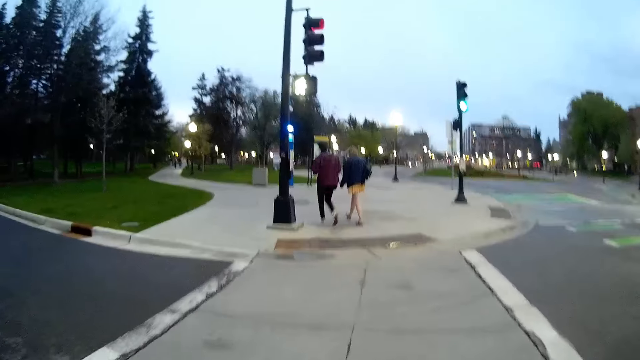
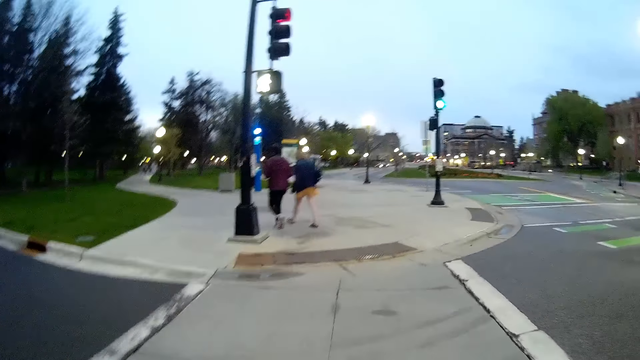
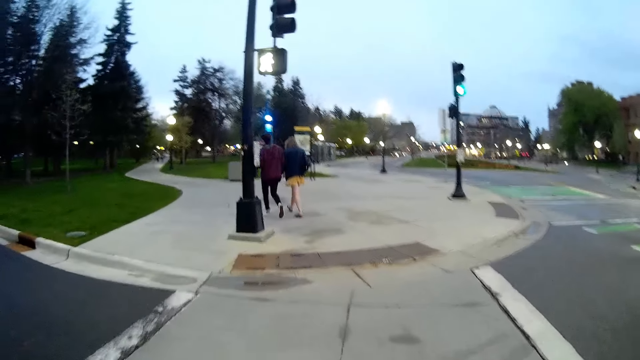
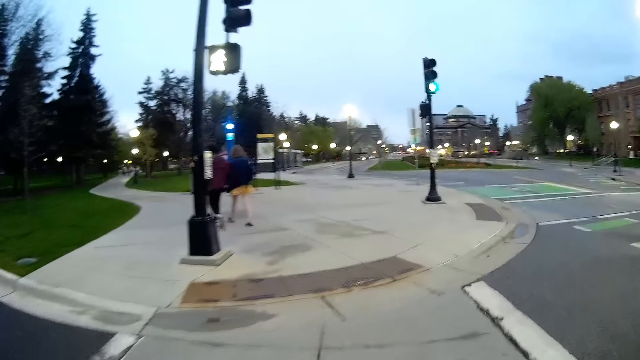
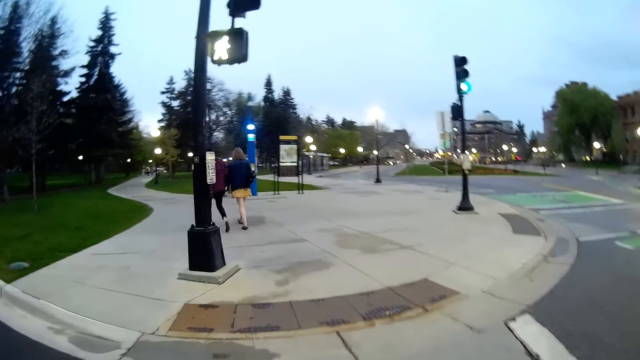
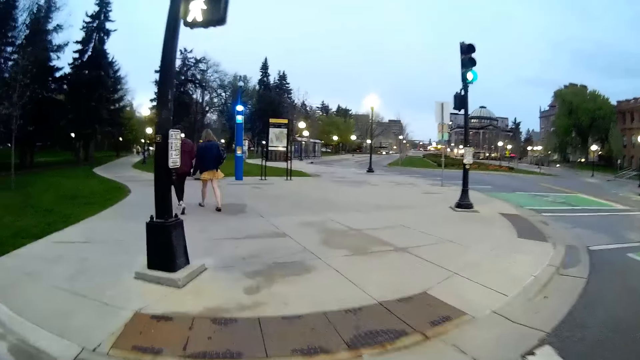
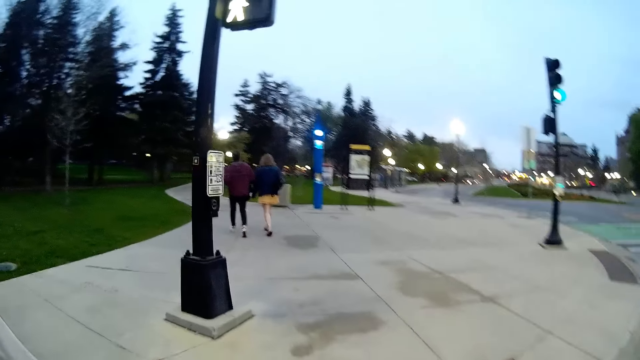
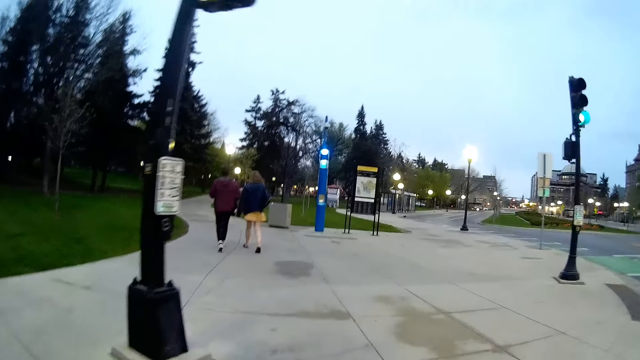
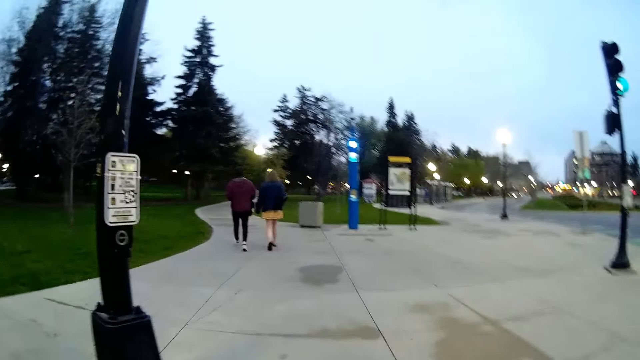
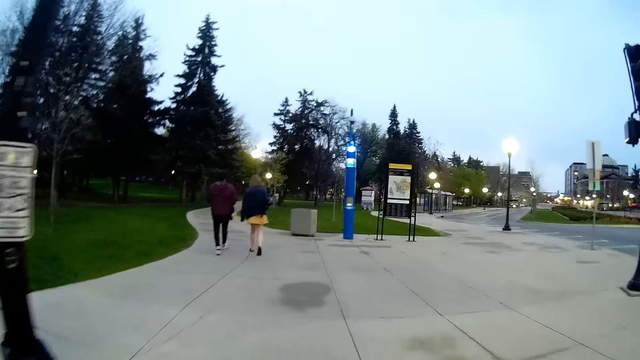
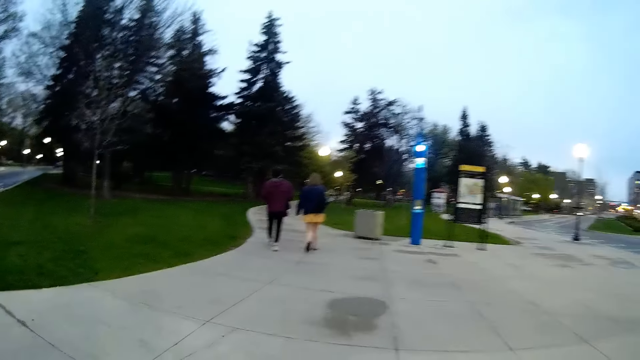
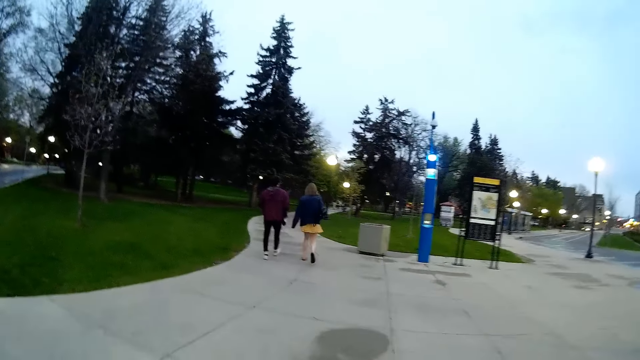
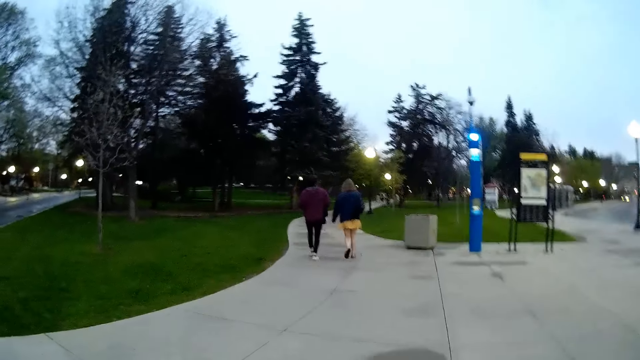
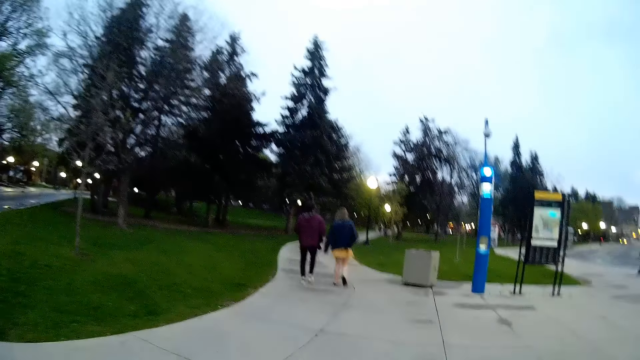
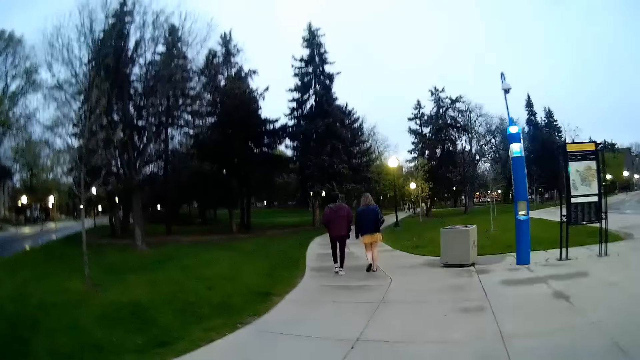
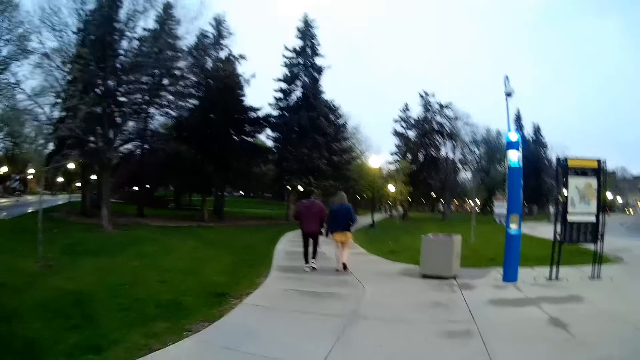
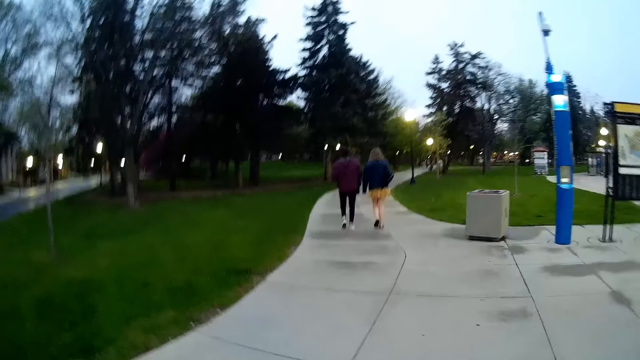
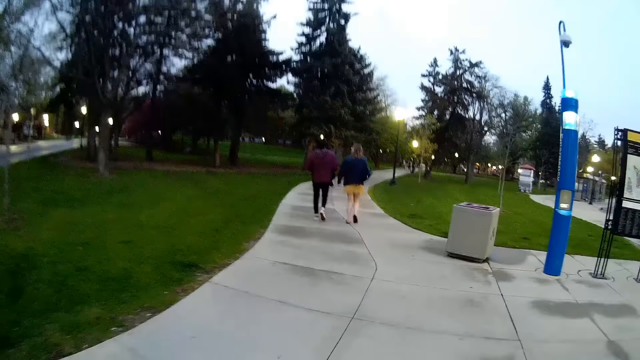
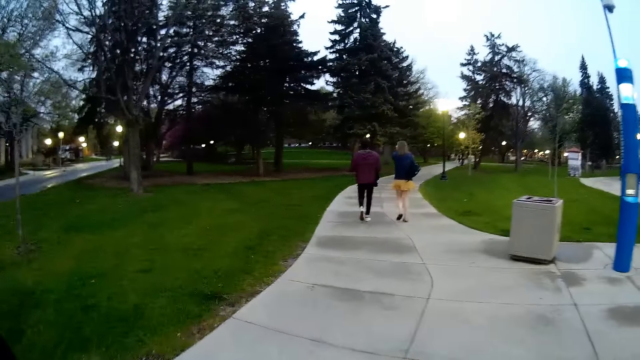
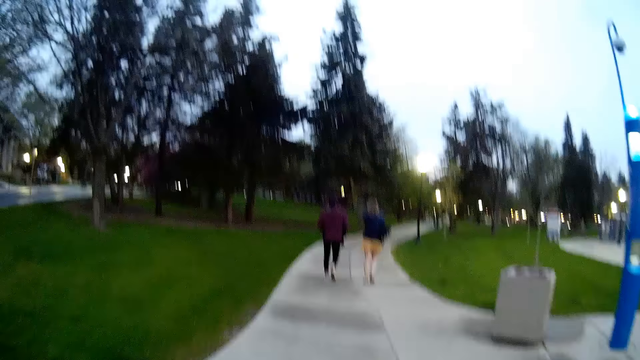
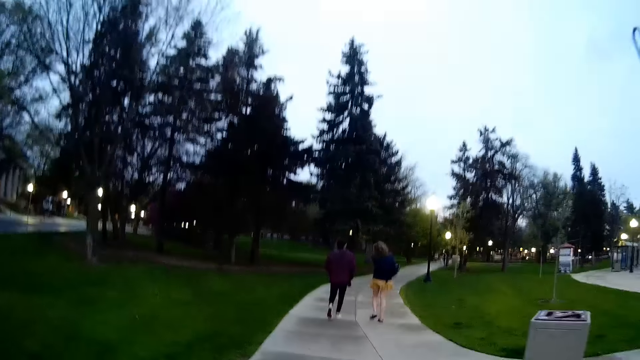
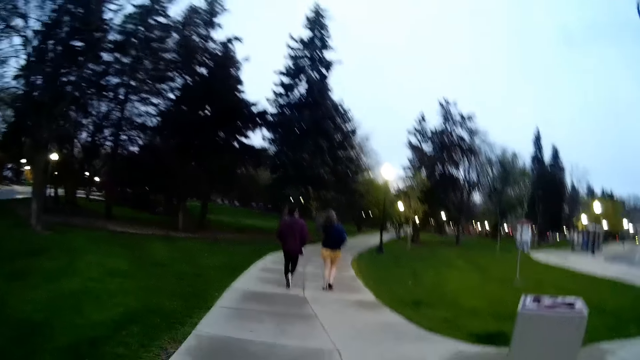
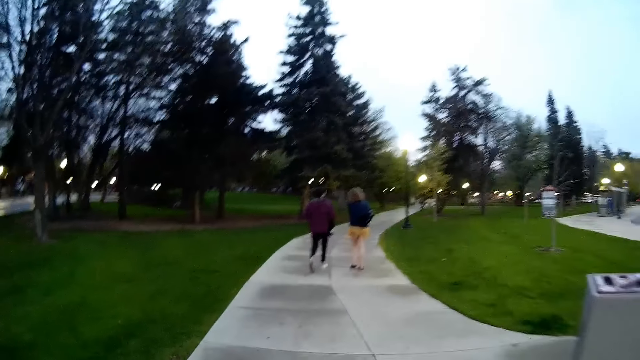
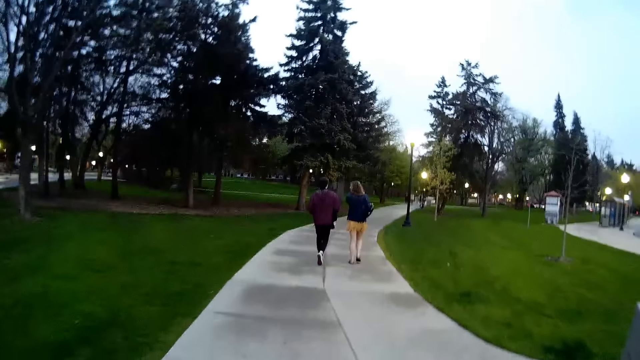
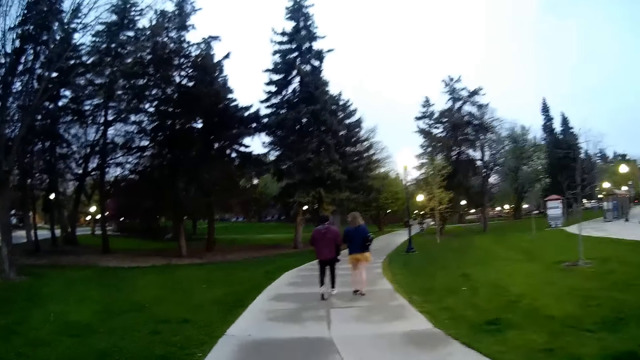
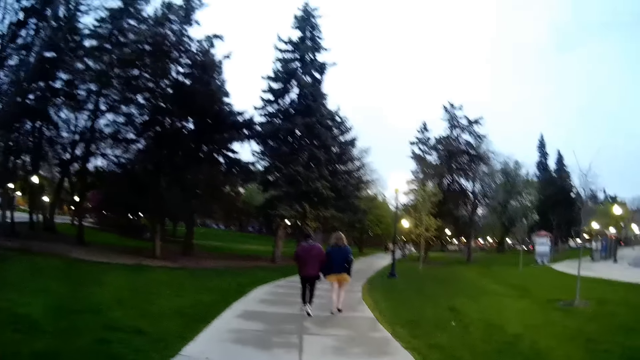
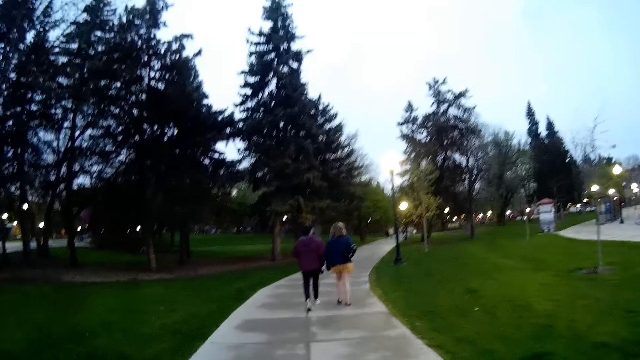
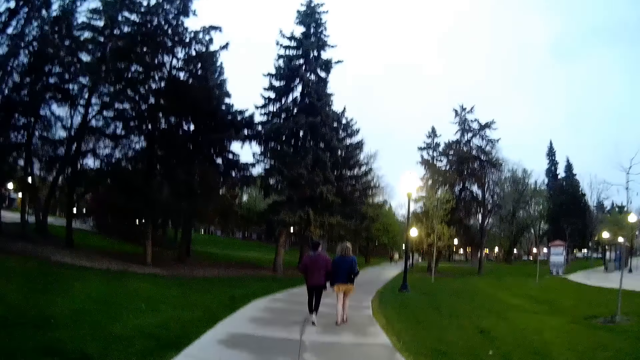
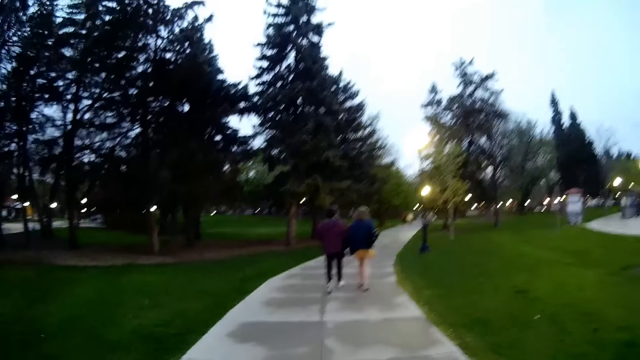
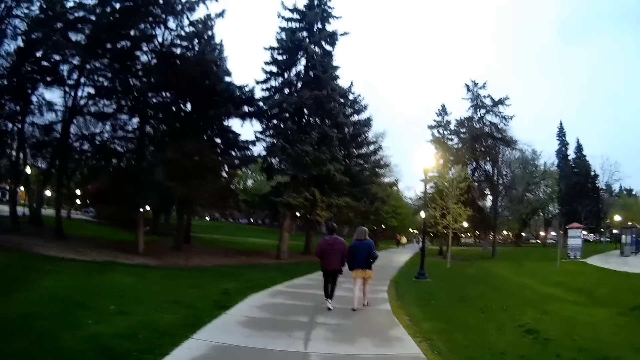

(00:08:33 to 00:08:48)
The camera wearer walks on the sidewalk. They walk through a footpath with the woman.

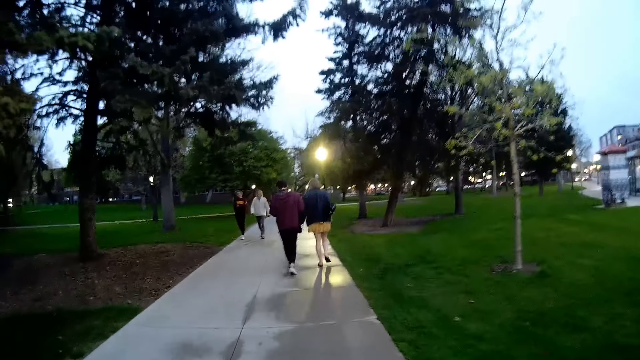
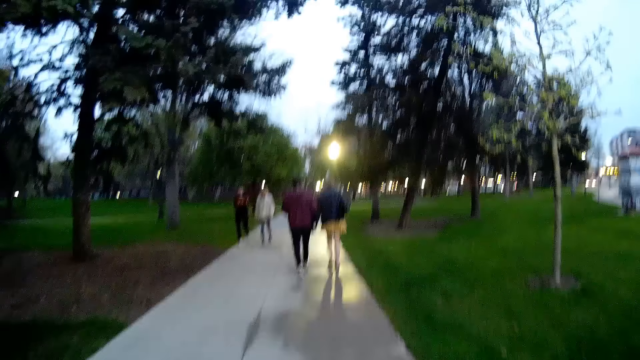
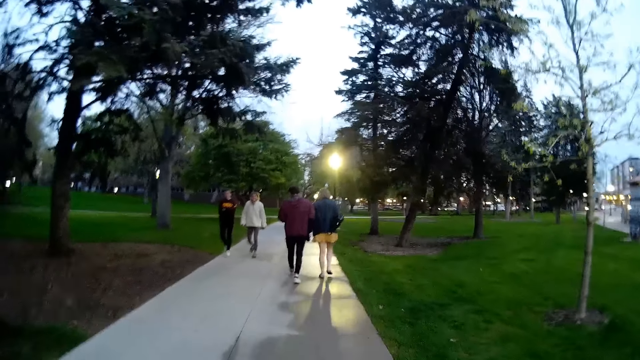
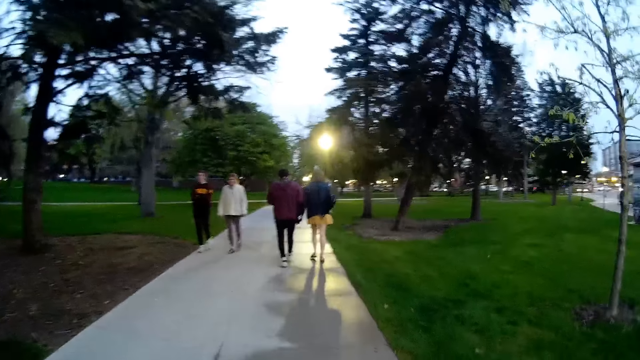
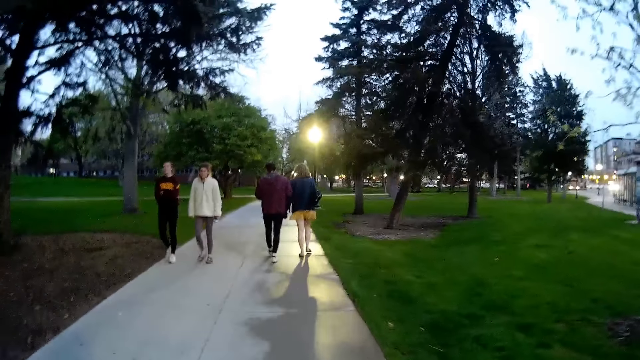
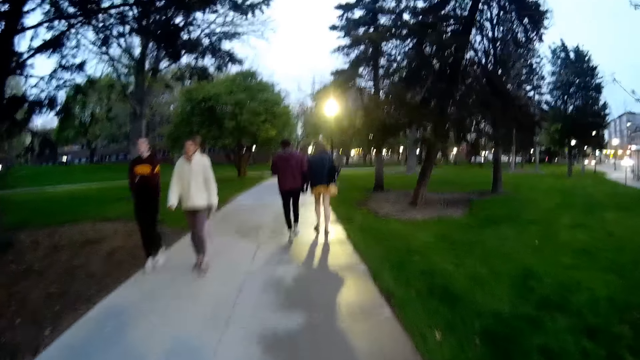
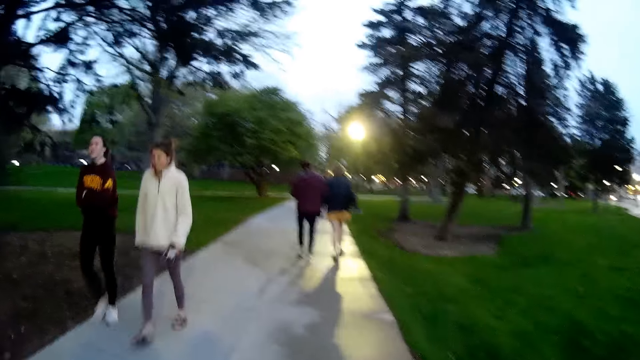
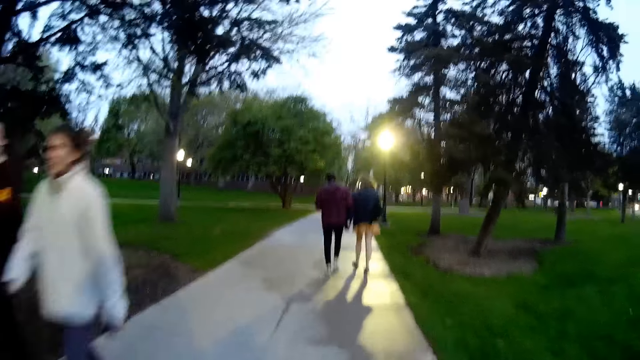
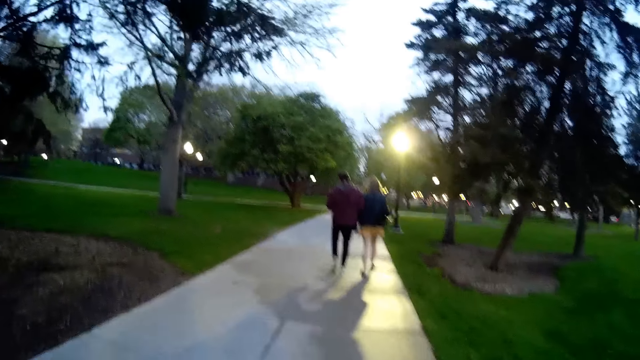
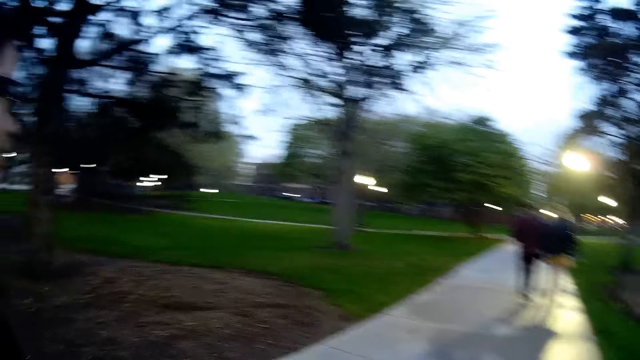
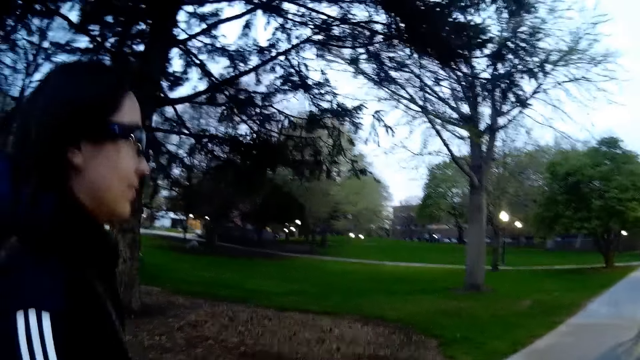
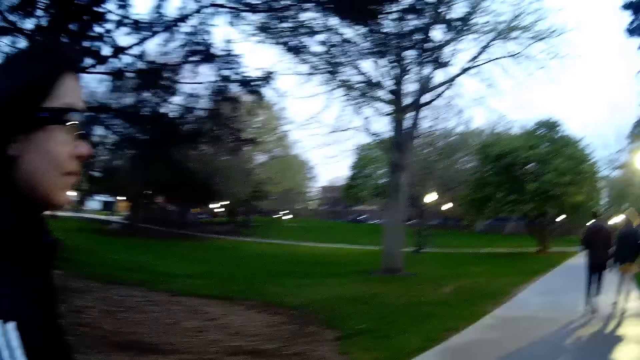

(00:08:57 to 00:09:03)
A woman and another woman walk past the woman and the camera wearer. A lady walks beside the camera wearer on the sidewalk.
